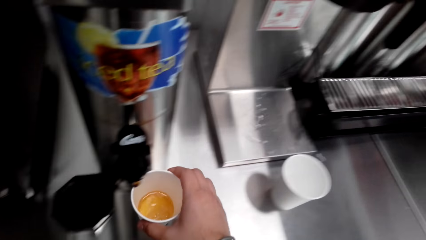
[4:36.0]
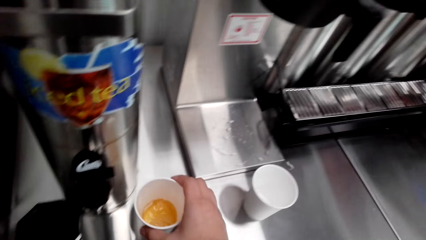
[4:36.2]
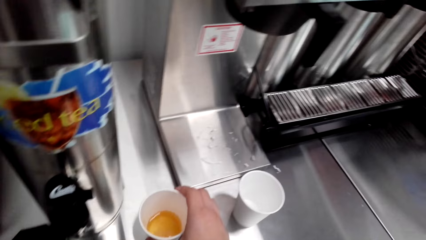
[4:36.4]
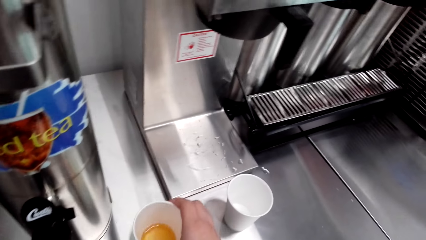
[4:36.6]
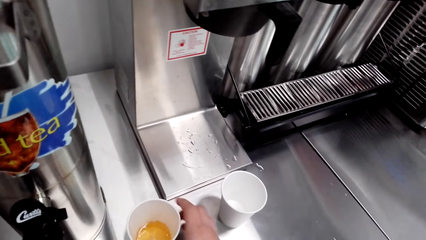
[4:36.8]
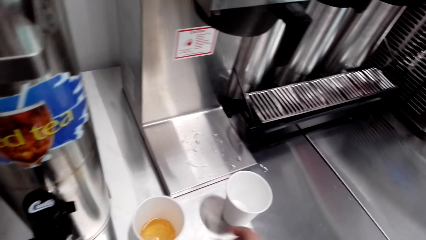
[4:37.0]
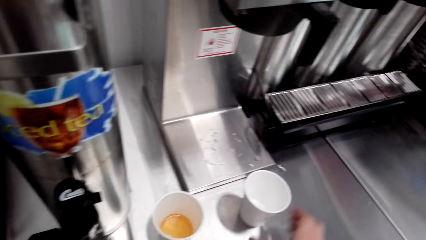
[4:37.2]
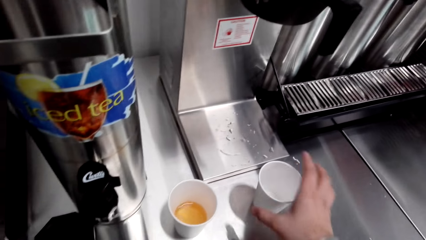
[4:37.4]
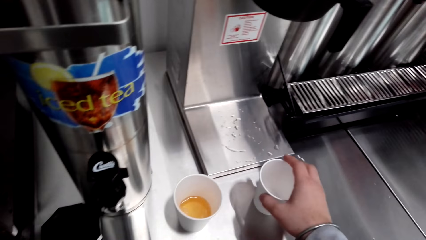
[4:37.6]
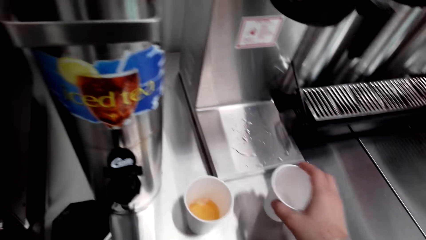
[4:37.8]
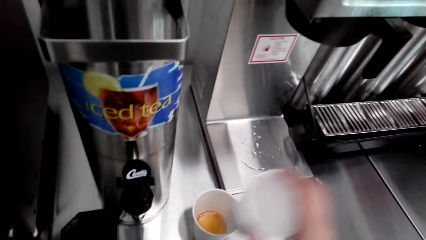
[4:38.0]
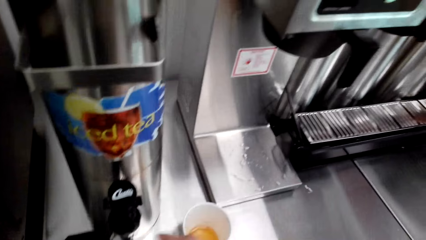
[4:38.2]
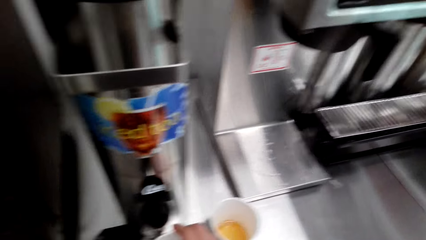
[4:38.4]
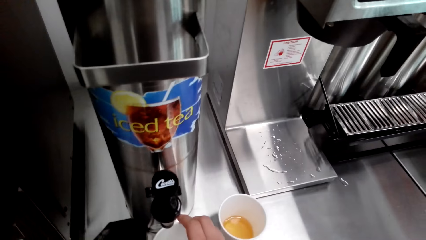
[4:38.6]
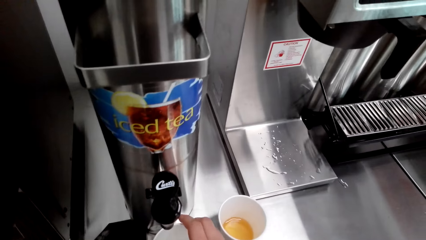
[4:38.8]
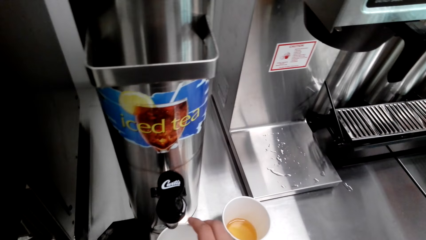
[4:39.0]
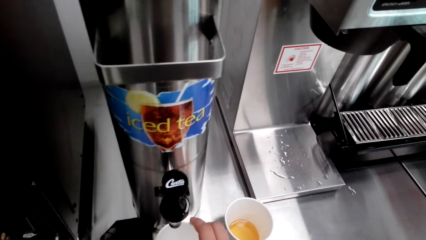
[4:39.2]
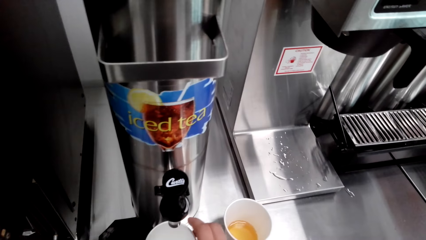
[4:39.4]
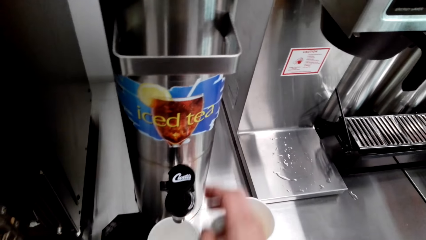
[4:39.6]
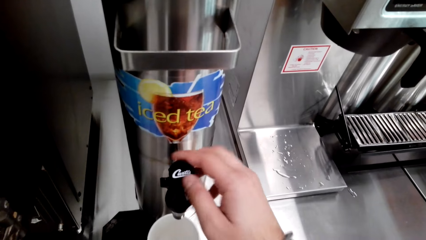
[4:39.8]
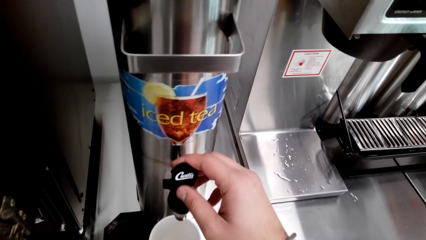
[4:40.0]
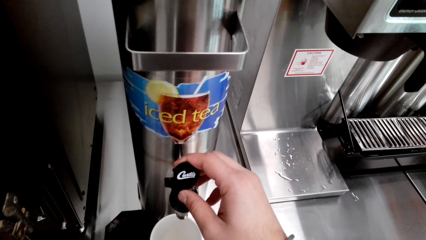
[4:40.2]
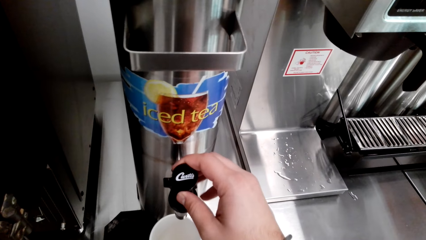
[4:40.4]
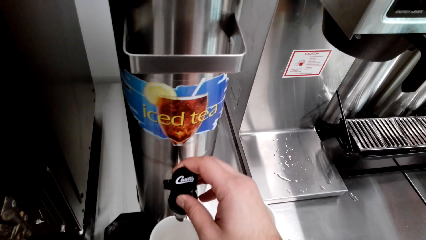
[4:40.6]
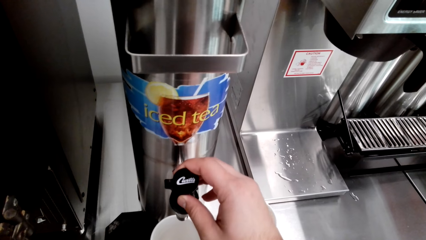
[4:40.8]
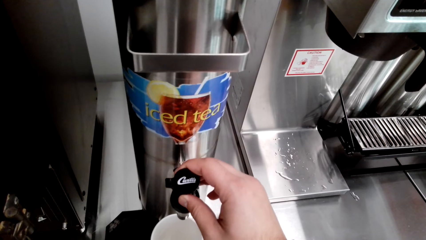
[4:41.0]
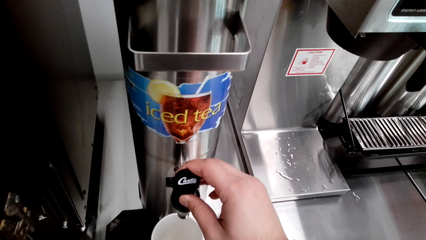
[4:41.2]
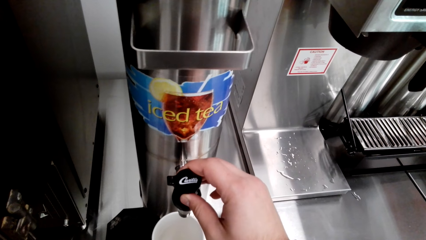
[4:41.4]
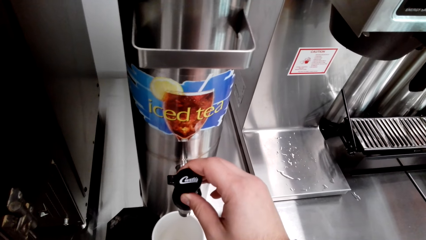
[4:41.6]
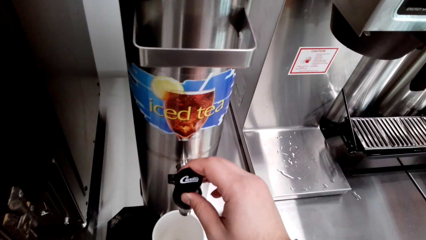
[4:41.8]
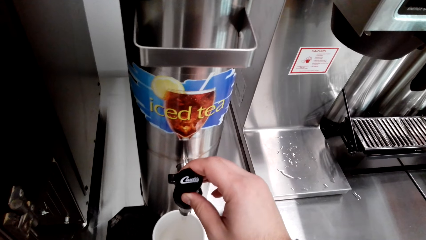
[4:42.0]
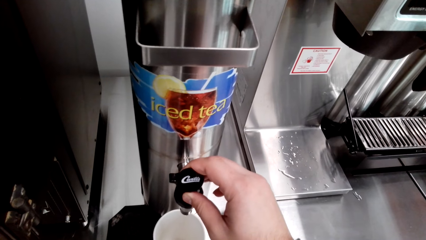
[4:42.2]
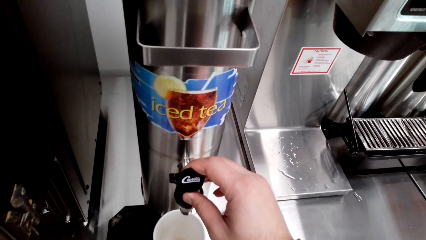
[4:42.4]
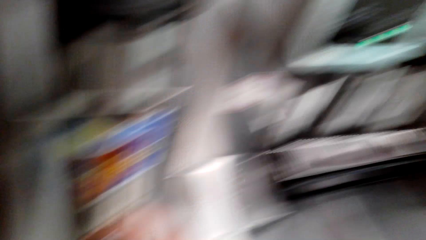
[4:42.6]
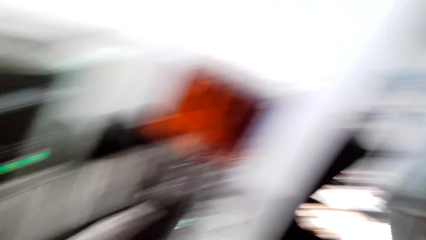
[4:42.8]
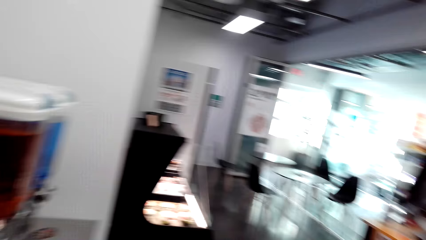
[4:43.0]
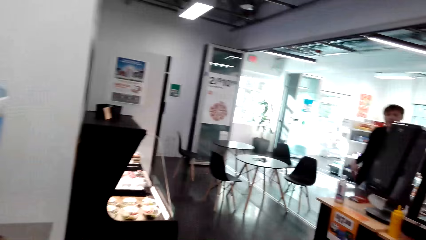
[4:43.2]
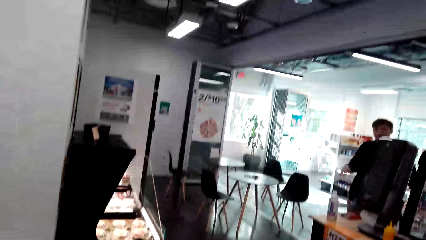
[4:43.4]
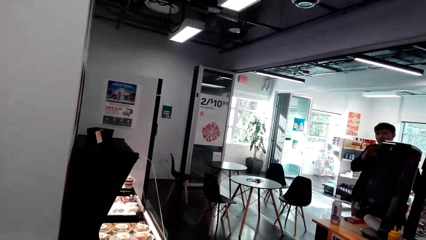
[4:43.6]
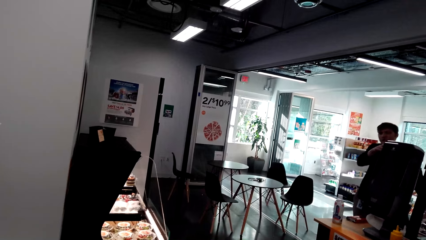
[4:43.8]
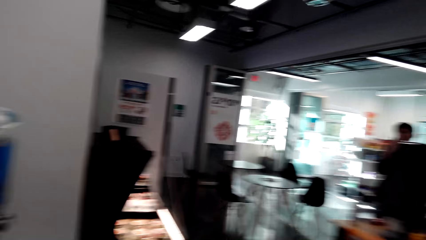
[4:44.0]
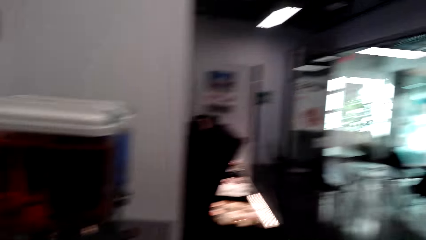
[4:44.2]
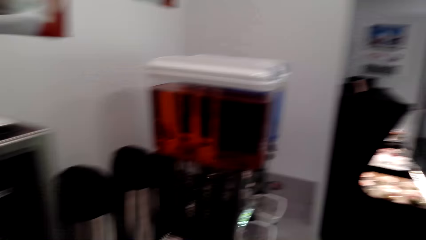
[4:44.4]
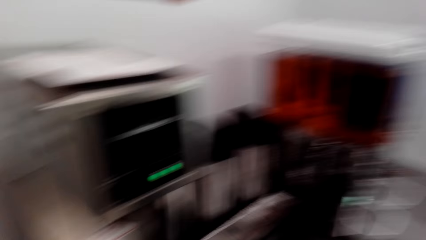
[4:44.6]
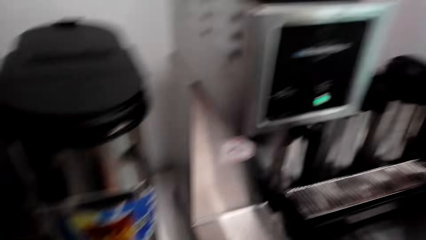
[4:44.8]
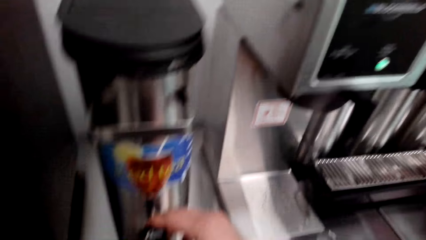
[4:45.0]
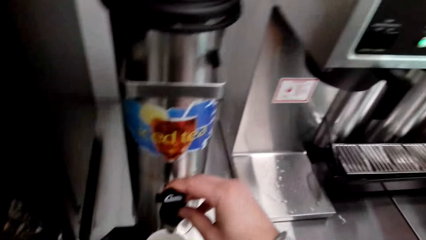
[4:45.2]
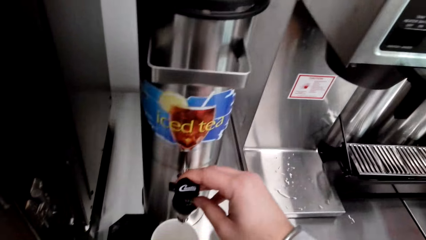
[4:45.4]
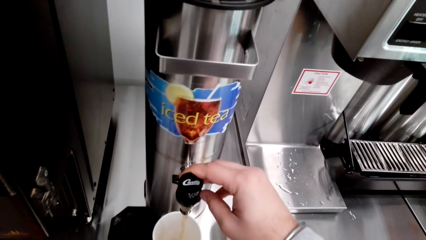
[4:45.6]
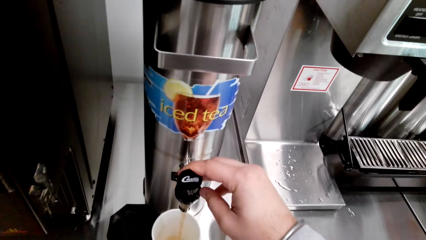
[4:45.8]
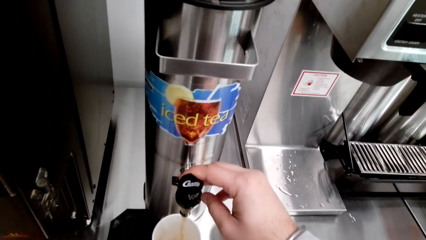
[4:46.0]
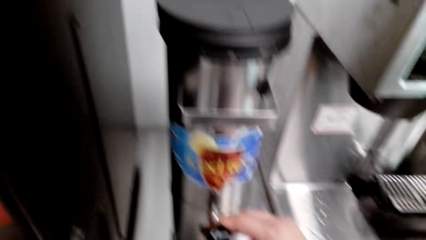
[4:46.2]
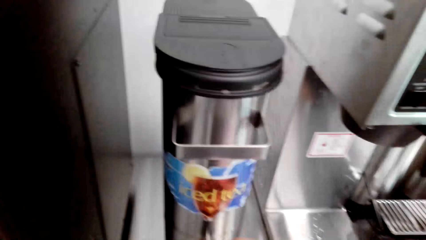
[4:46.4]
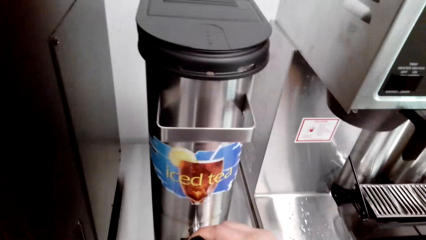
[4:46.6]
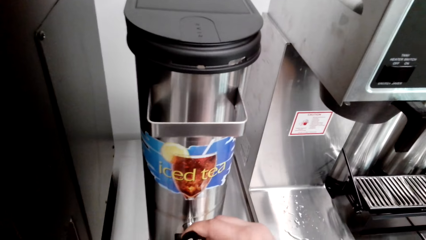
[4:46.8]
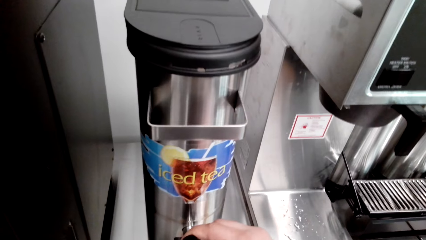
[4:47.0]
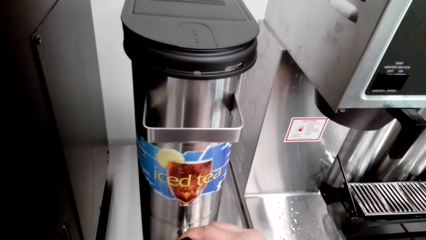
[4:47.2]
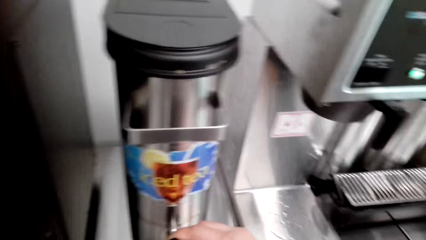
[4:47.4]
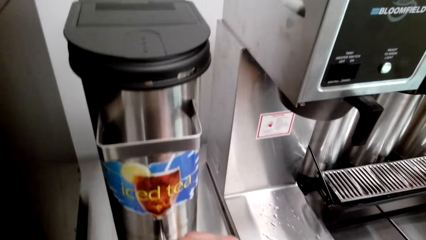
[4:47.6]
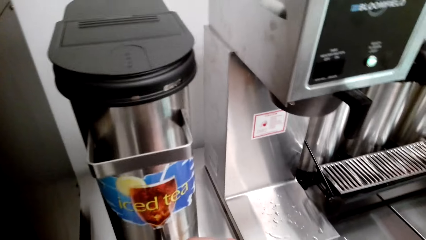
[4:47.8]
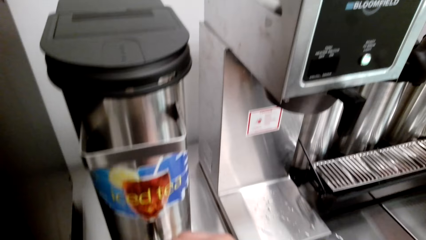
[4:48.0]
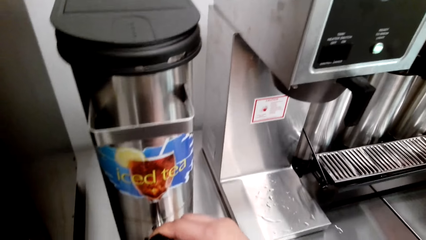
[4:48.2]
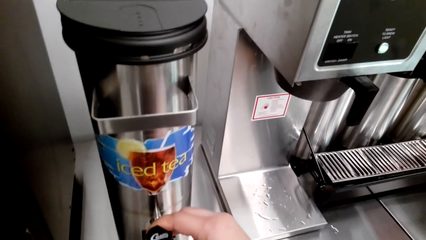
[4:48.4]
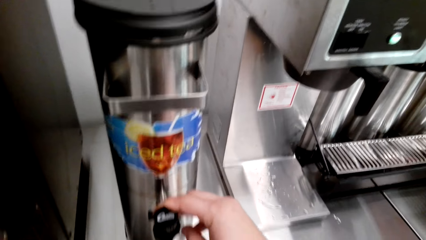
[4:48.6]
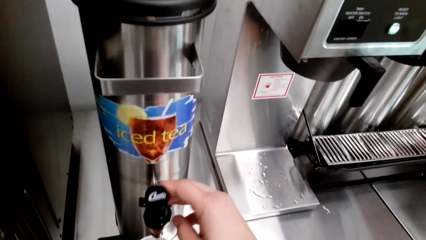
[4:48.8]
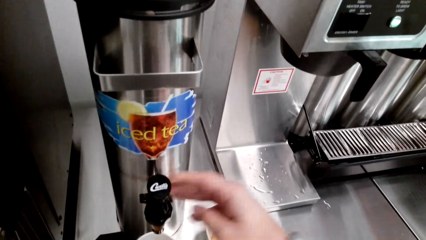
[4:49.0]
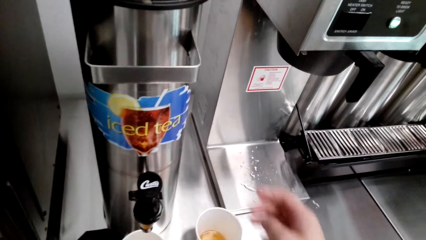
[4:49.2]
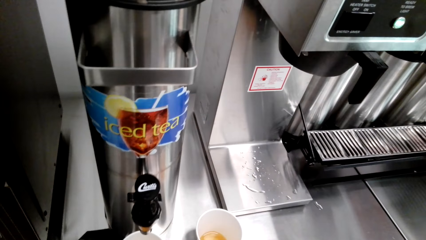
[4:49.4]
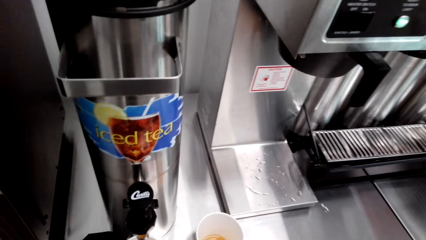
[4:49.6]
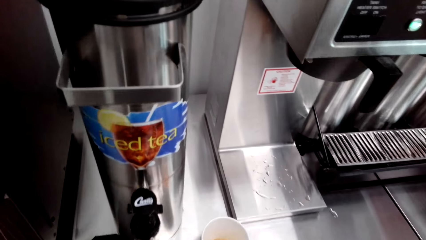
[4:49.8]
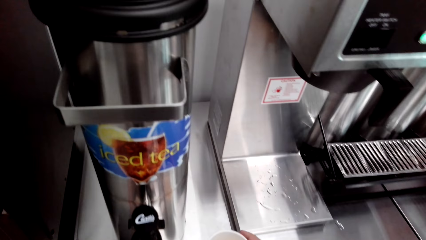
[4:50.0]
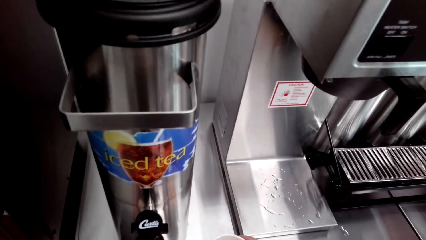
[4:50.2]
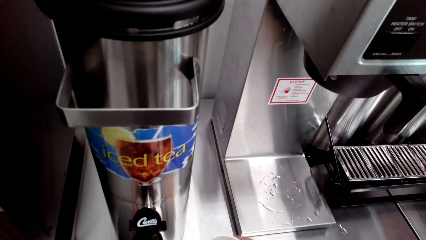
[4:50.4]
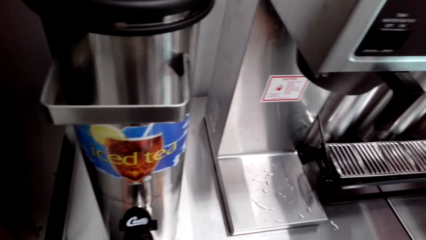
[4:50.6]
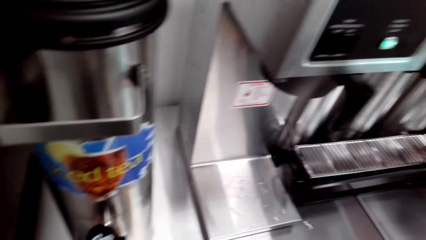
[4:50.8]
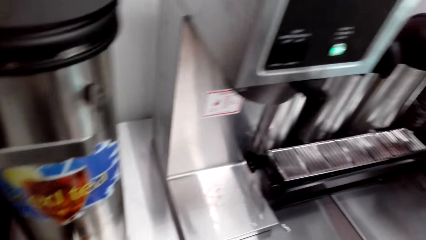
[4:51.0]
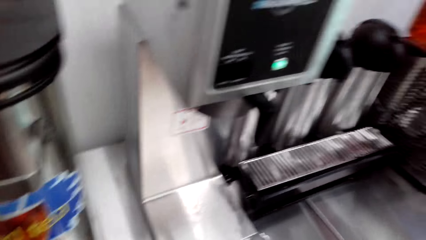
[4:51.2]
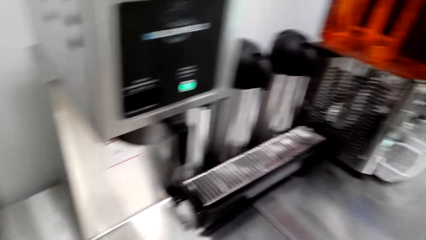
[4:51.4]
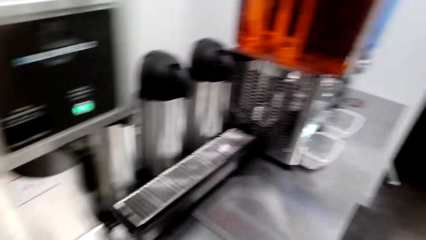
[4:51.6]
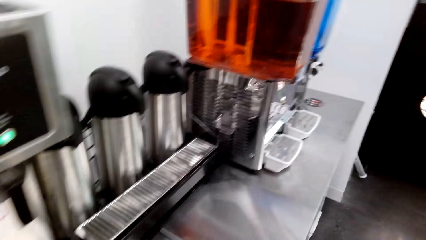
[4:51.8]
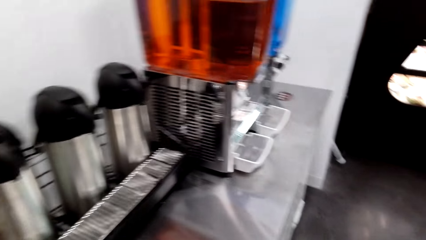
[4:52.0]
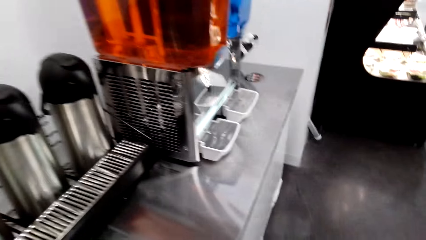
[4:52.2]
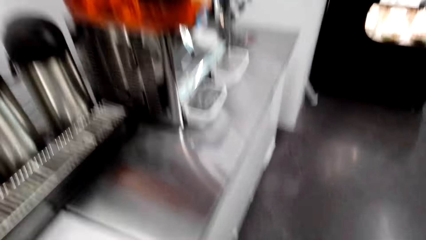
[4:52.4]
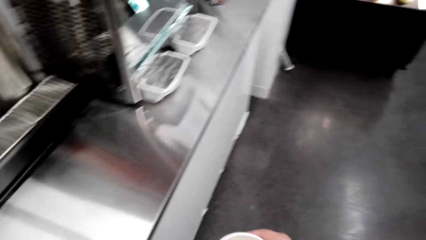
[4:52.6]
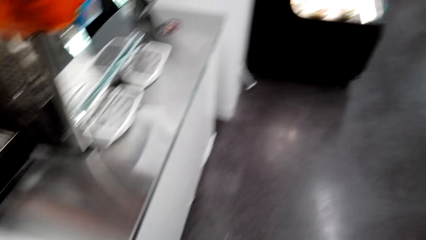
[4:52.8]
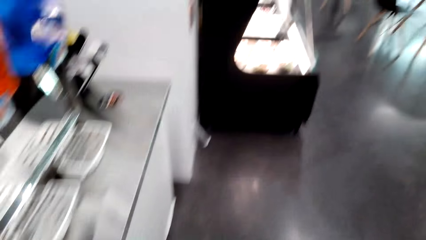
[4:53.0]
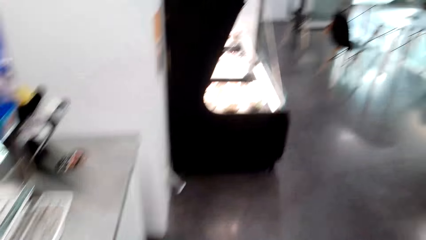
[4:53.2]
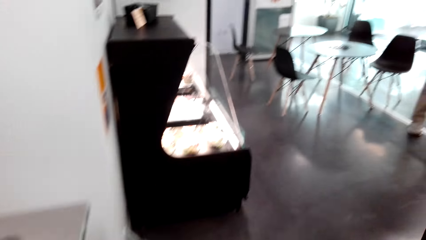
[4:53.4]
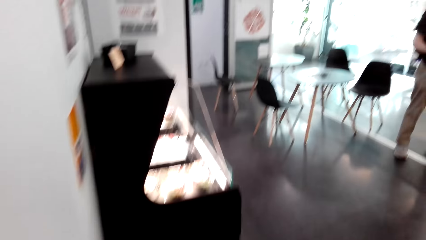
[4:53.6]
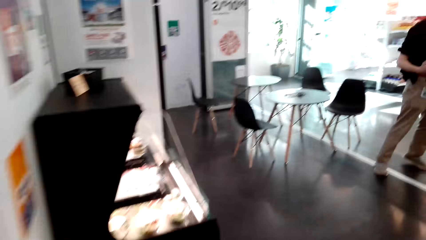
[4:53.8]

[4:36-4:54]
The camera wearer moves the cup with tea. They pick up the tumbler. They put the tumbler on top of the table. They pick up the cup. They put the cup on the tea machine. They open the juice tap. They press the tea machine. A man converses with the camera wearer. The camera wearer converses. They close the dispenser tap. They move towards the table.
